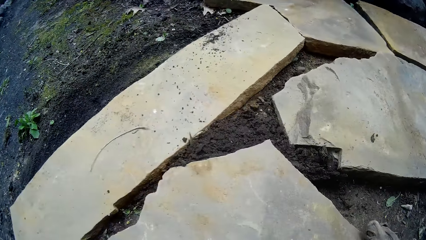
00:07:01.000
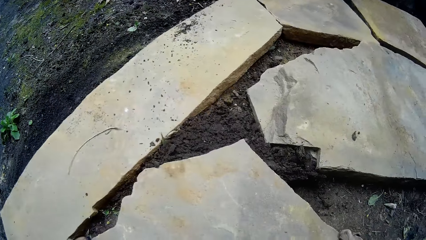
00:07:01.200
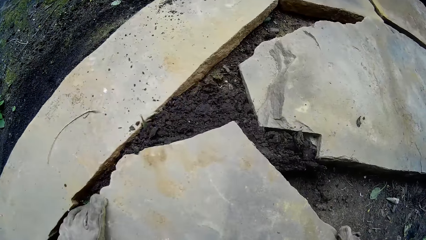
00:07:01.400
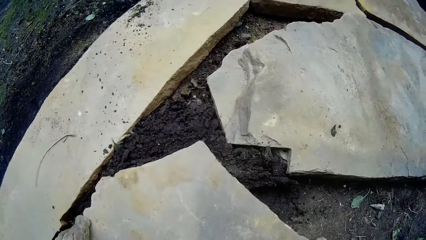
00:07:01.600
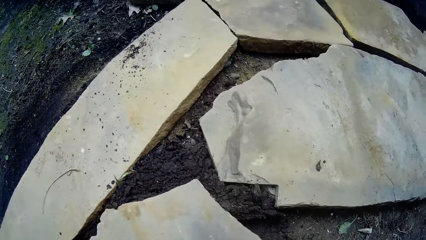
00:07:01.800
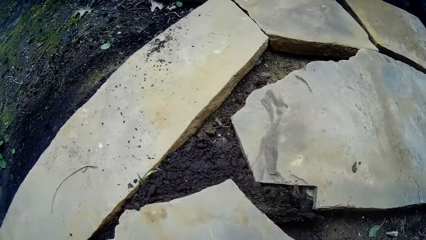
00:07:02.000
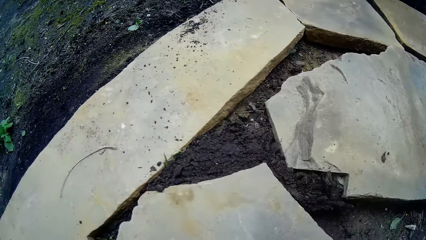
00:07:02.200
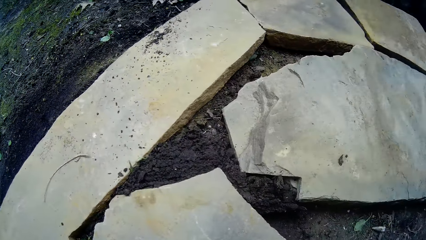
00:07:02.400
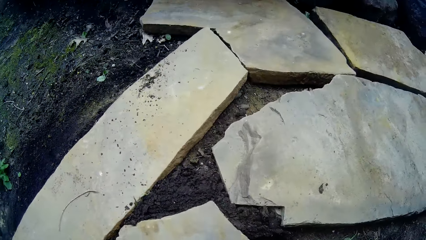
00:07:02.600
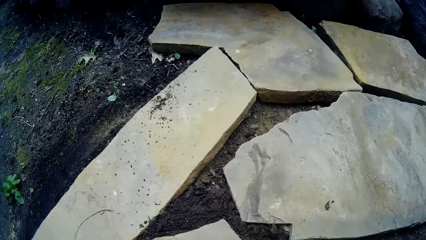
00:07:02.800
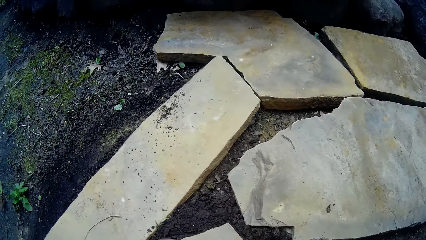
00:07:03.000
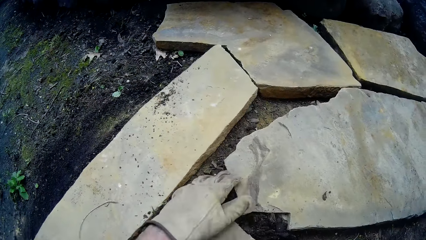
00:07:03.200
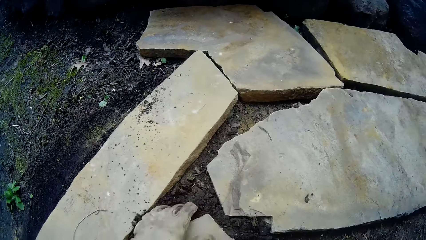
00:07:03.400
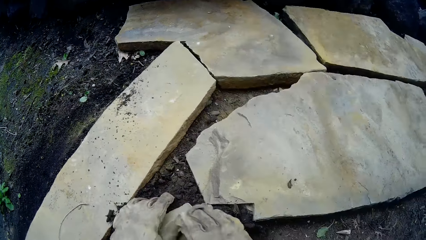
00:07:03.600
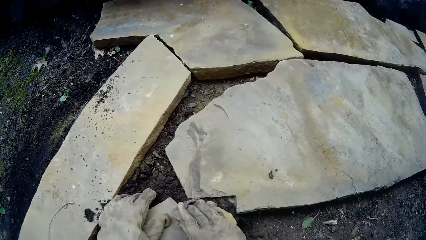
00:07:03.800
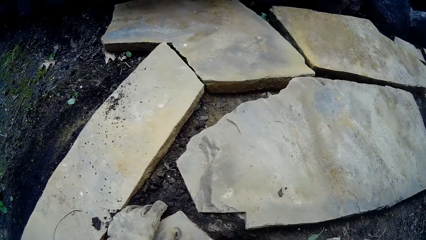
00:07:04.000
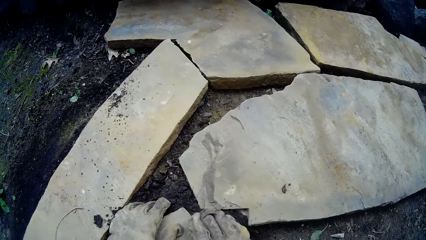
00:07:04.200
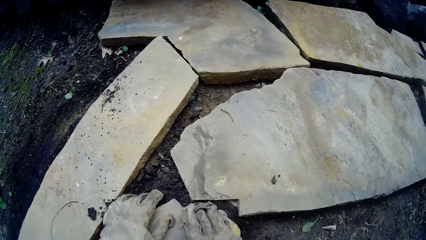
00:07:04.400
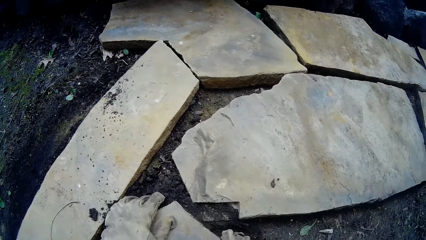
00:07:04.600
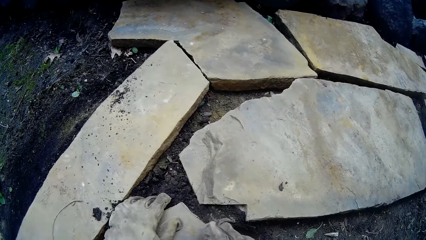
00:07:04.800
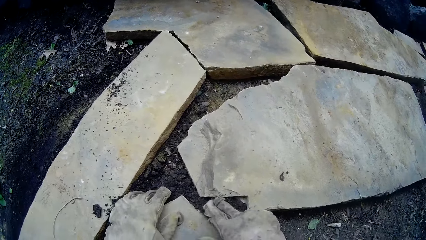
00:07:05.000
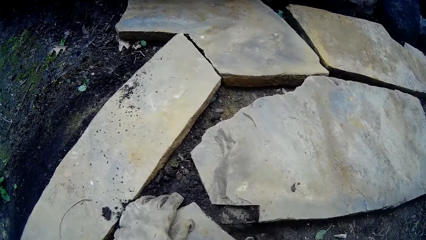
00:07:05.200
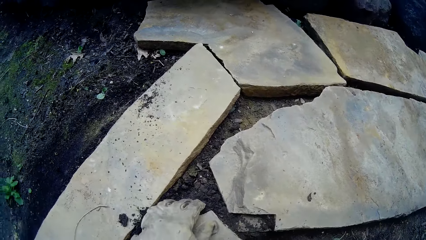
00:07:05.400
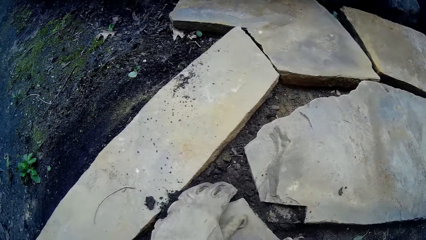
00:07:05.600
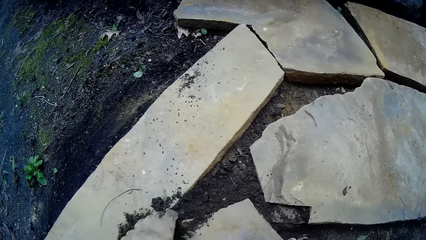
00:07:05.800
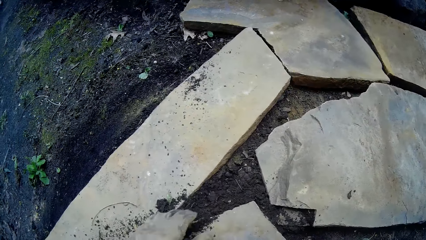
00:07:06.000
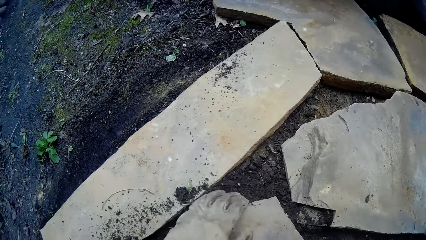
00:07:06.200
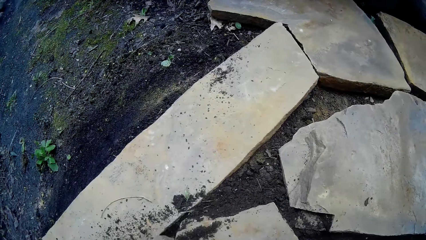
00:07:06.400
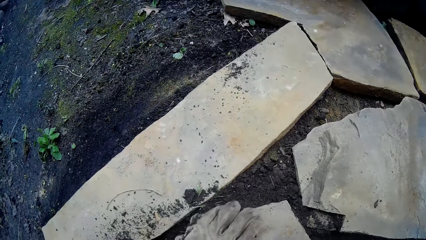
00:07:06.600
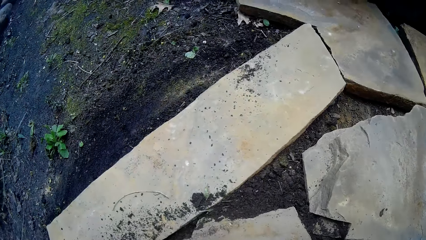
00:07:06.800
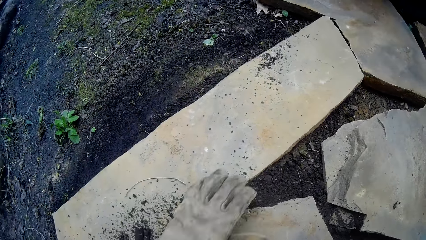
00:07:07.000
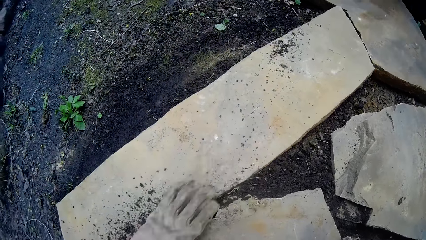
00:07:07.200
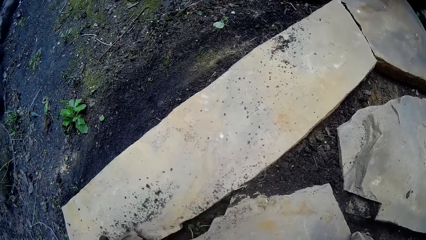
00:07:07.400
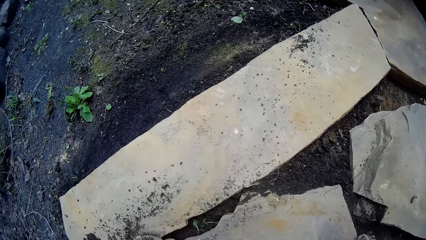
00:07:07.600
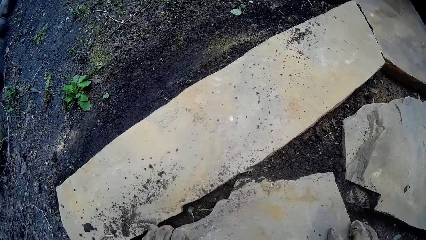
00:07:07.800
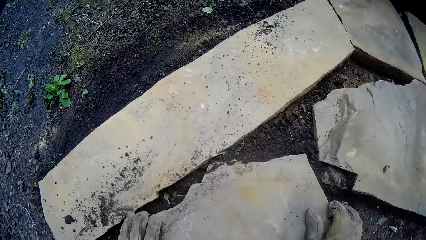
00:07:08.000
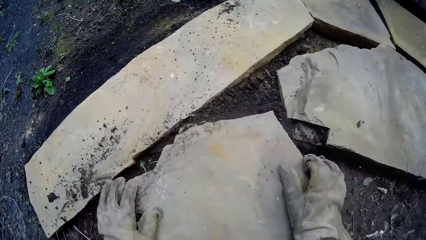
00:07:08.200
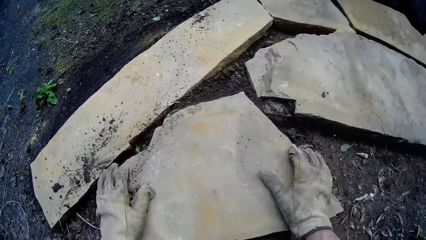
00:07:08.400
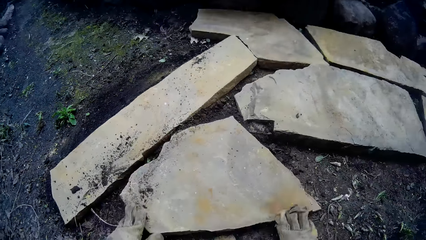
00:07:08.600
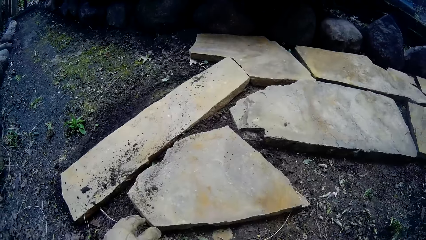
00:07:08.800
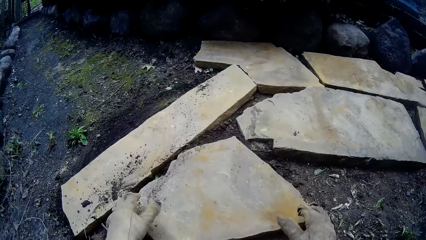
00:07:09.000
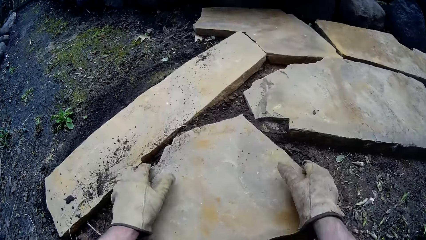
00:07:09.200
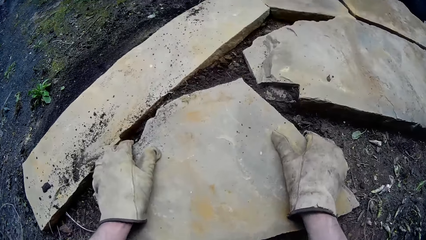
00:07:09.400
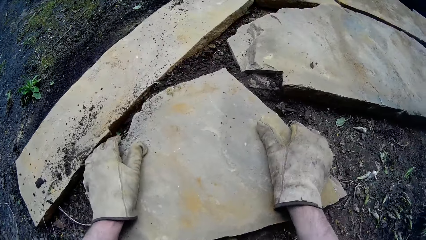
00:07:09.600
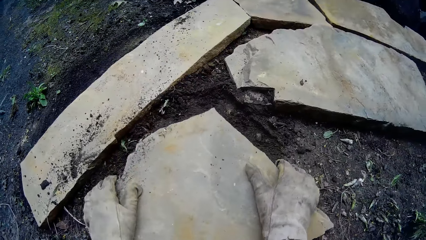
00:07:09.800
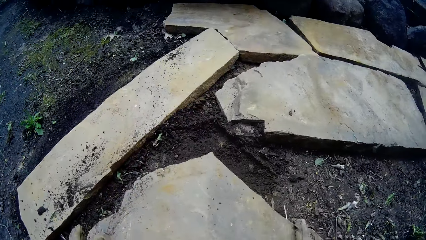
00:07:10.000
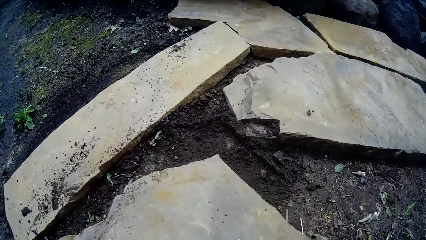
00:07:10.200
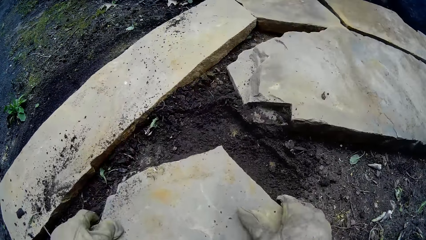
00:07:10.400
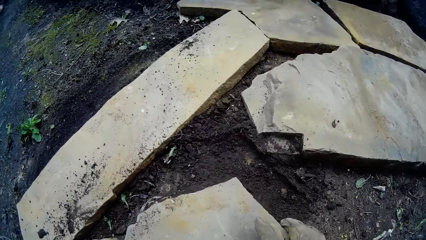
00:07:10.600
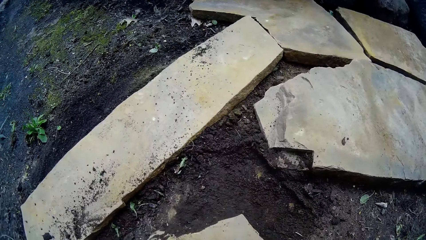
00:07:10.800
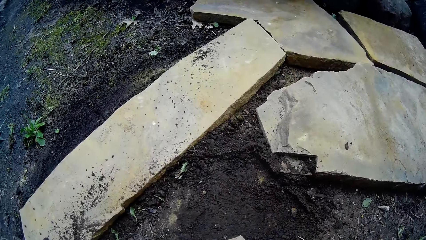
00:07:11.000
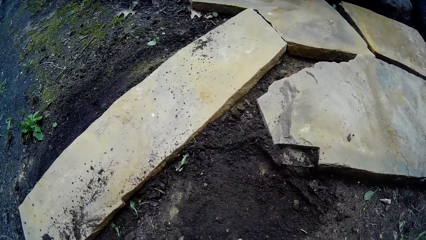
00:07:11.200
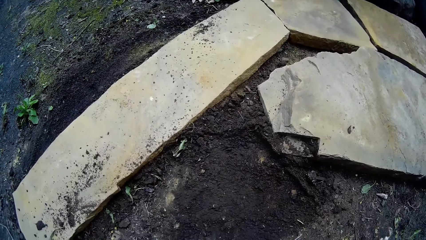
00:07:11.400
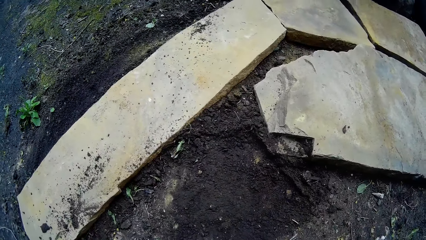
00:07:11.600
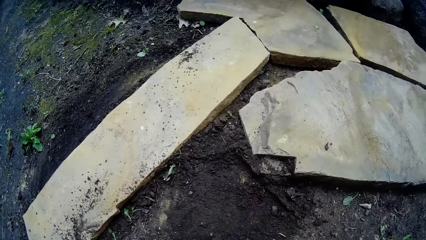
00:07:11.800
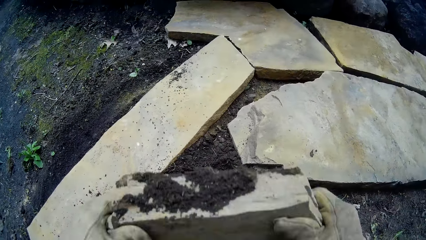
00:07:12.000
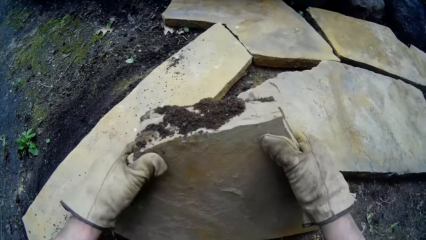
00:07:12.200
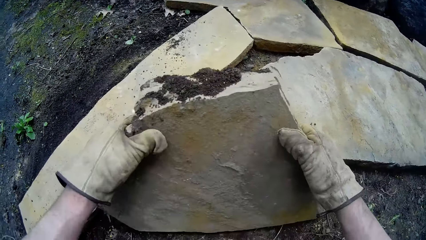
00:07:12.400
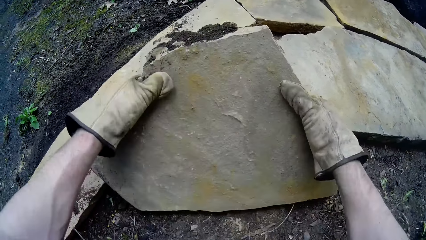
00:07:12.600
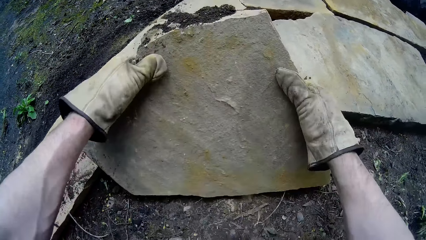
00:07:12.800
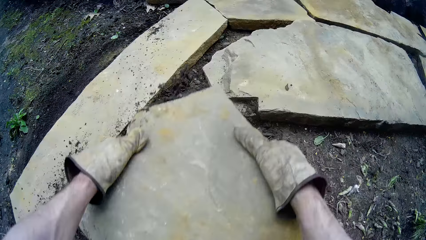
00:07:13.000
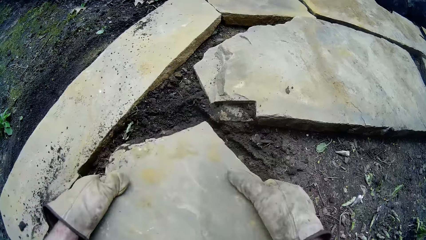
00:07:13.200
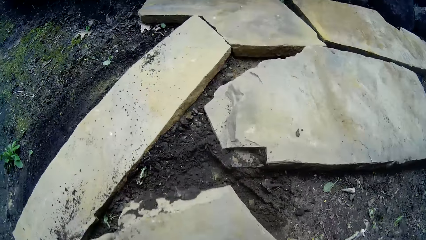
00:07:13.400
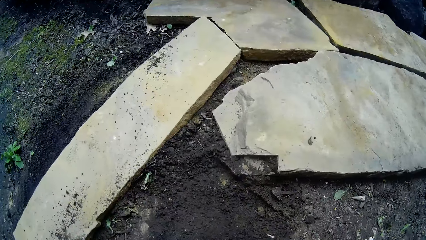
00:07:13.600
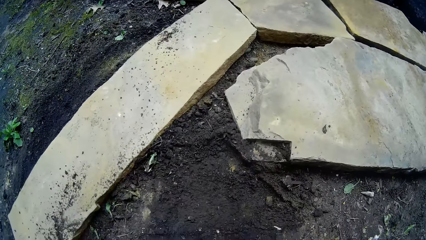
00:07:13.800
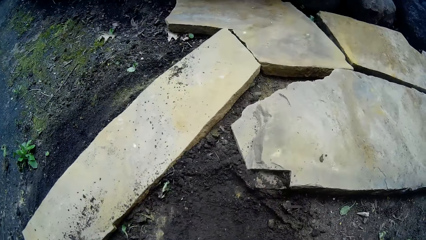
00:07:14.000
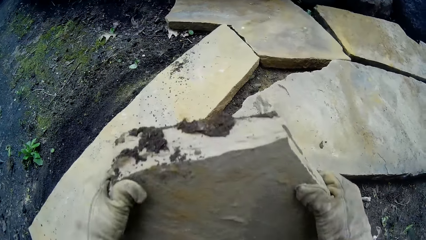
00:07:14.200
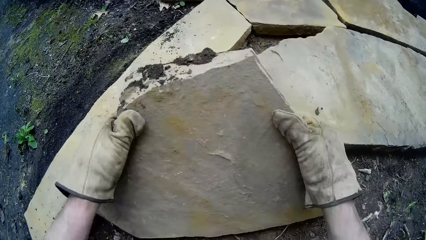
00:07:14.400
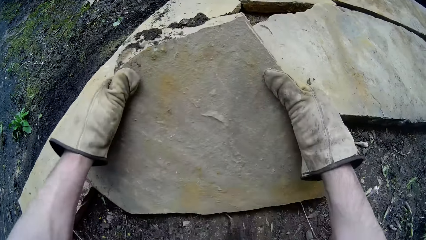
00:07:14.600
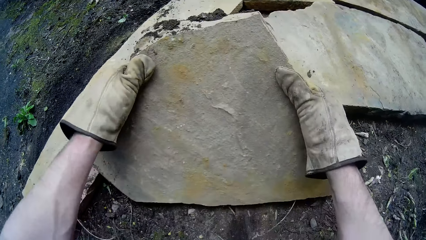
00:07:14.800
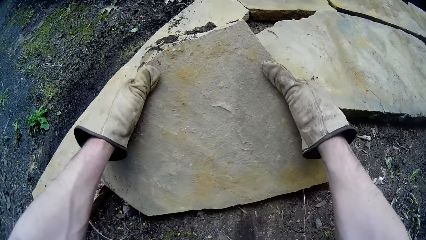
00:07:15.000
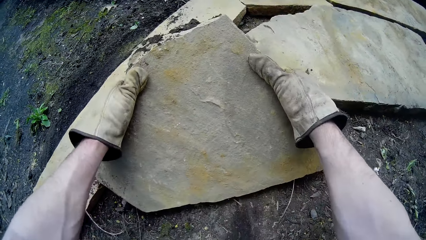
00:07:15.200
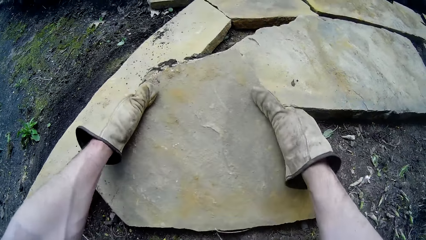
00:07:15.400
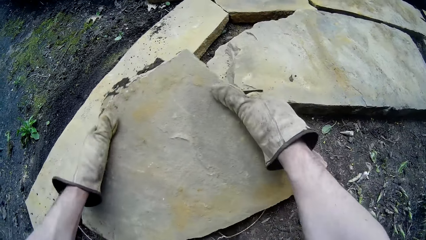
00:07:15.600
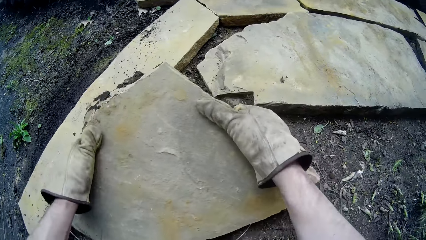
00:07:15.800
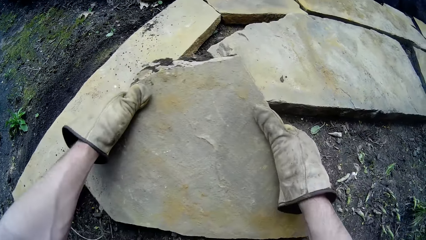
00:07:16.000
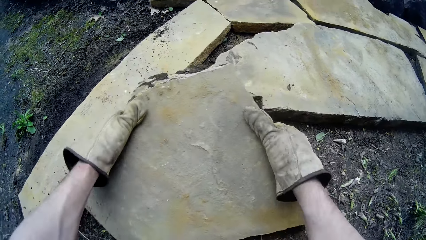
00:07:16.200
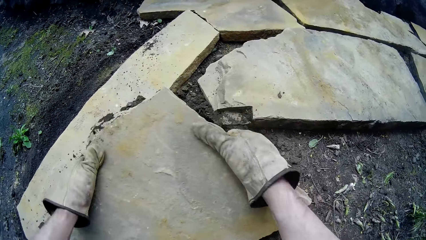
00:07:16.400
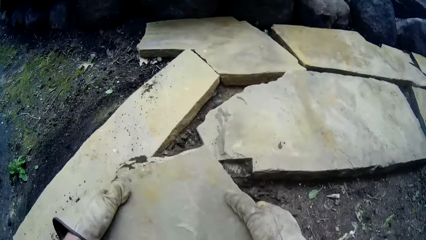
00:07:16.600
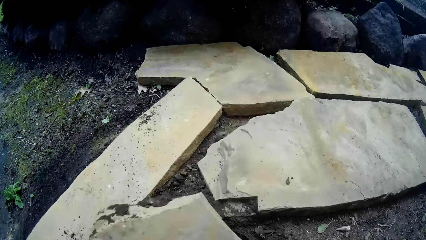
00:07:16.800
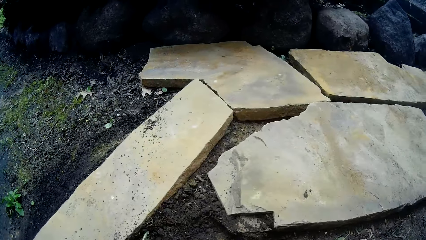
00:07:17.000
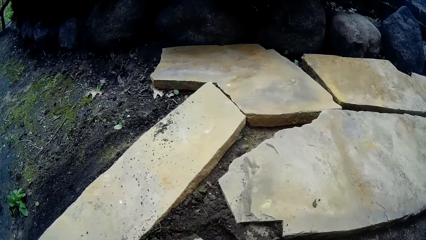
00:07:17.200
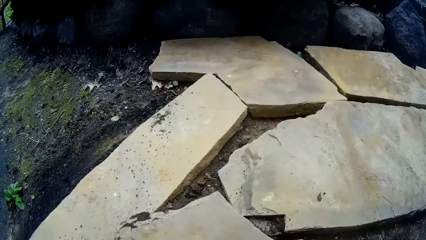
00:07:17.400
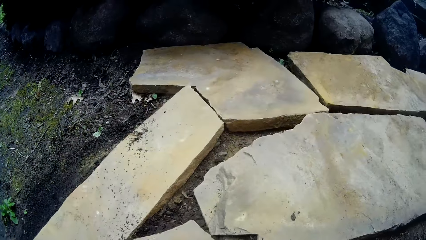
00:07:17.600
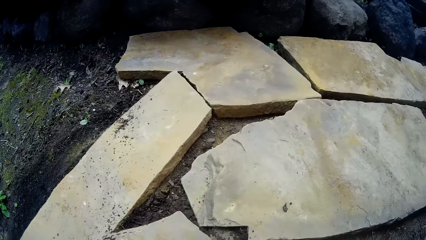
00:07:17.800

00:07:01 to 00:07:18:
The camera wearer extracts soil around the rock. They smoothen the soil around the cobblestone with both hands. They adjust the rock on the ground. They scrub soil on the ground with the rock. They dig the ground with the cobblestone with both hands.
